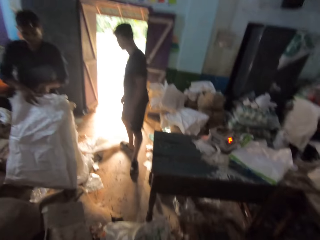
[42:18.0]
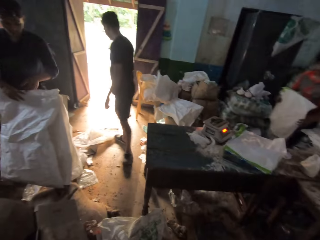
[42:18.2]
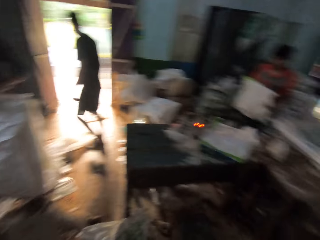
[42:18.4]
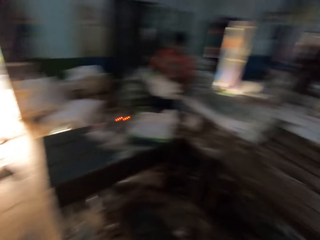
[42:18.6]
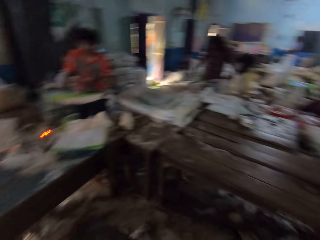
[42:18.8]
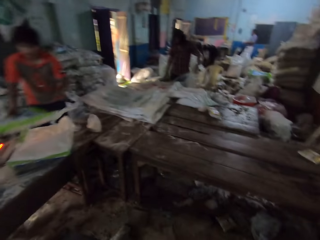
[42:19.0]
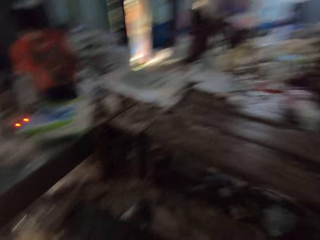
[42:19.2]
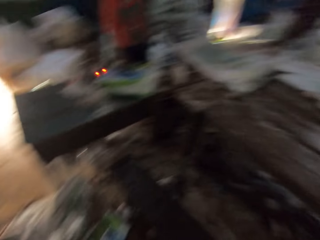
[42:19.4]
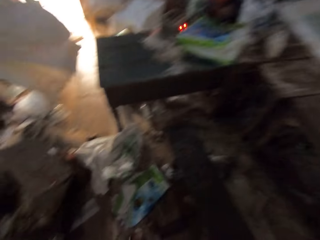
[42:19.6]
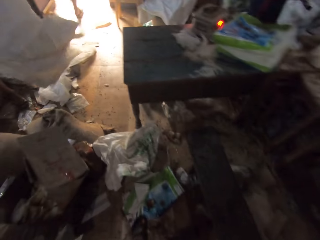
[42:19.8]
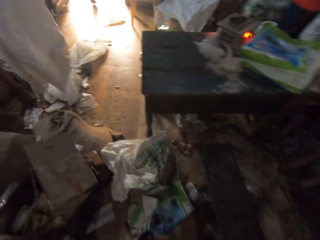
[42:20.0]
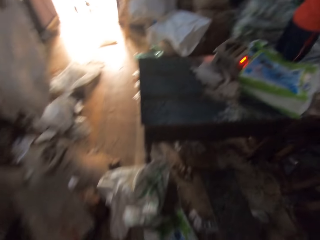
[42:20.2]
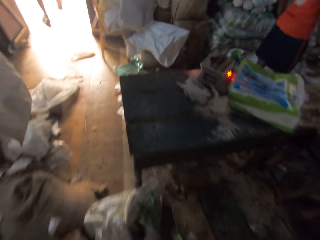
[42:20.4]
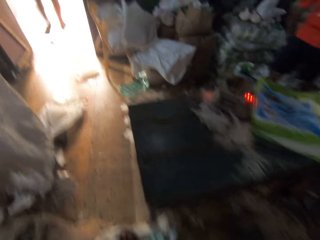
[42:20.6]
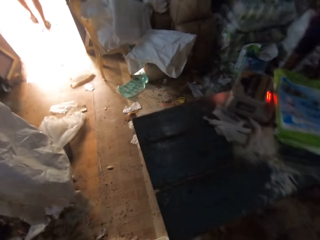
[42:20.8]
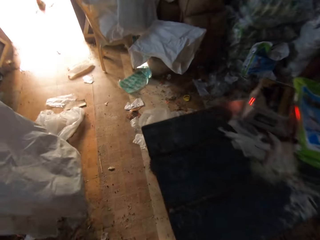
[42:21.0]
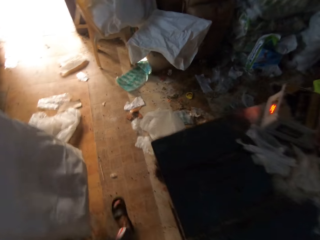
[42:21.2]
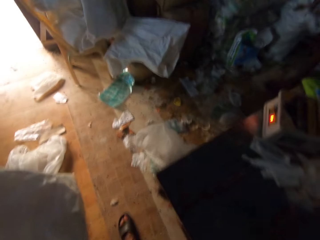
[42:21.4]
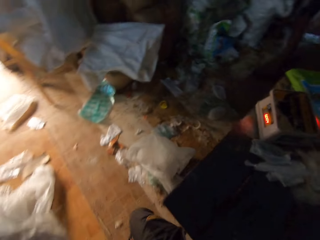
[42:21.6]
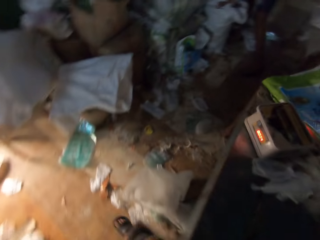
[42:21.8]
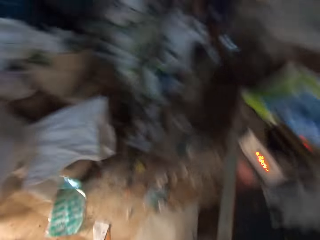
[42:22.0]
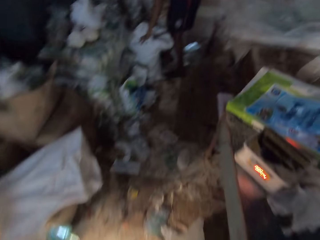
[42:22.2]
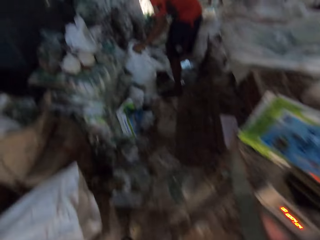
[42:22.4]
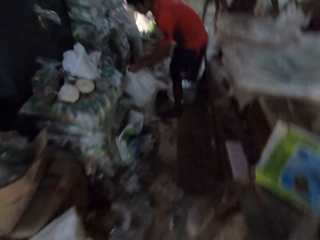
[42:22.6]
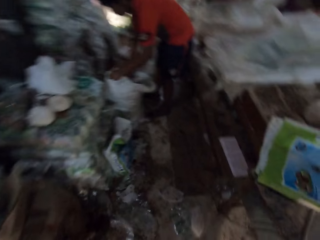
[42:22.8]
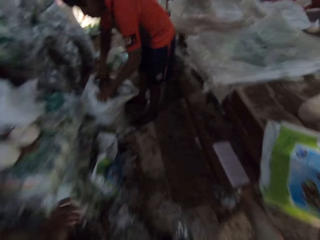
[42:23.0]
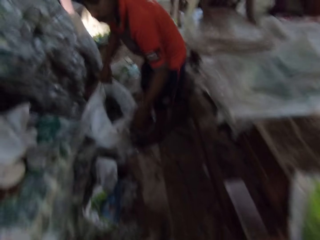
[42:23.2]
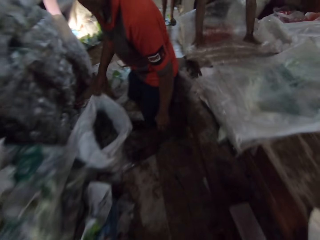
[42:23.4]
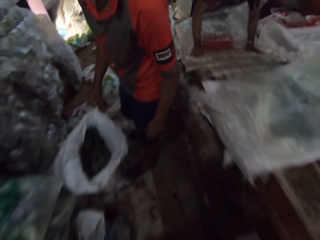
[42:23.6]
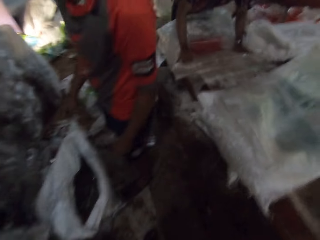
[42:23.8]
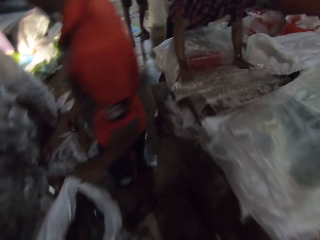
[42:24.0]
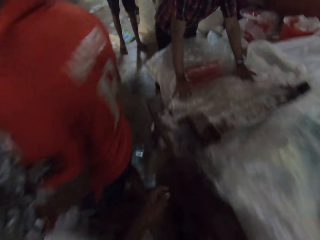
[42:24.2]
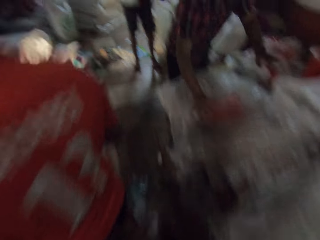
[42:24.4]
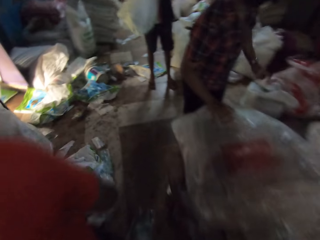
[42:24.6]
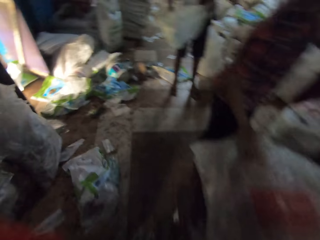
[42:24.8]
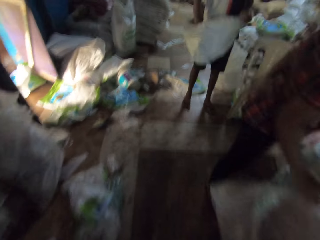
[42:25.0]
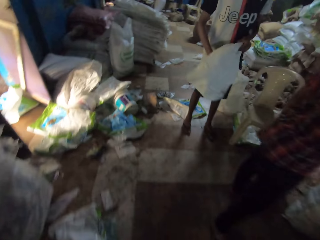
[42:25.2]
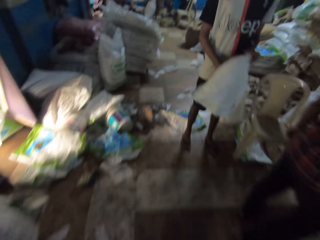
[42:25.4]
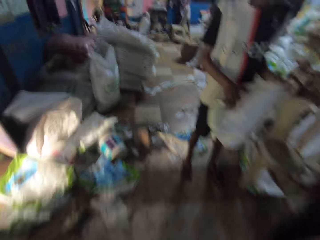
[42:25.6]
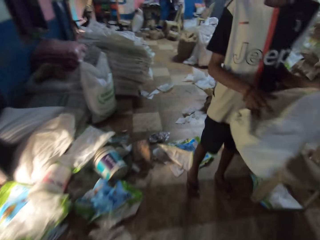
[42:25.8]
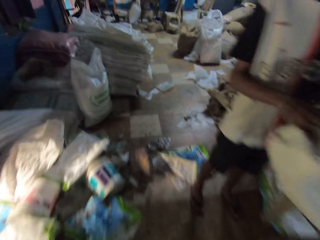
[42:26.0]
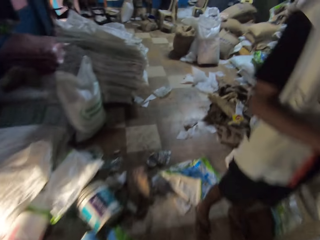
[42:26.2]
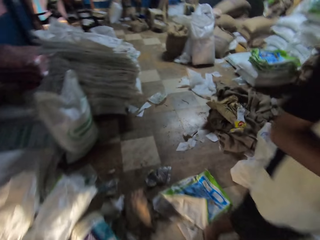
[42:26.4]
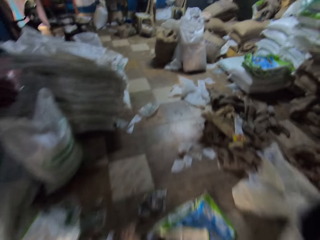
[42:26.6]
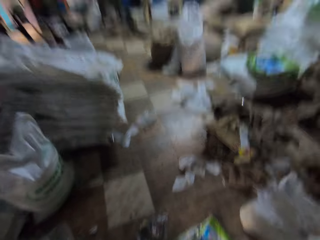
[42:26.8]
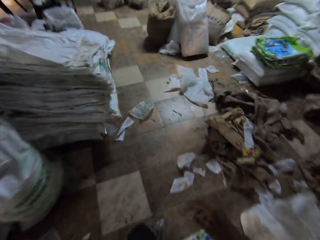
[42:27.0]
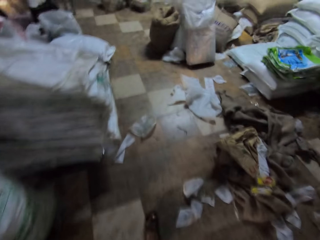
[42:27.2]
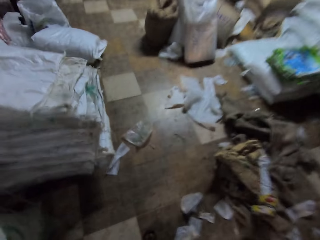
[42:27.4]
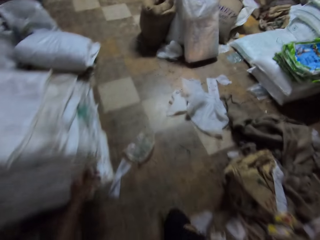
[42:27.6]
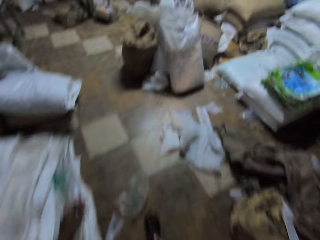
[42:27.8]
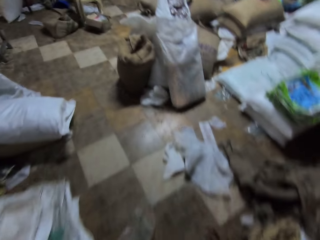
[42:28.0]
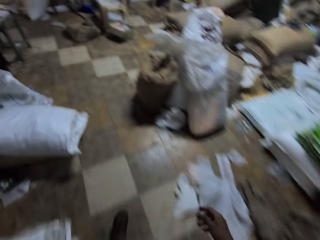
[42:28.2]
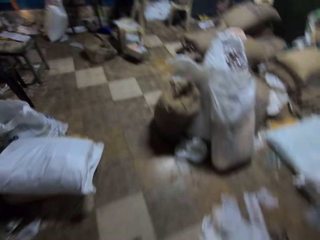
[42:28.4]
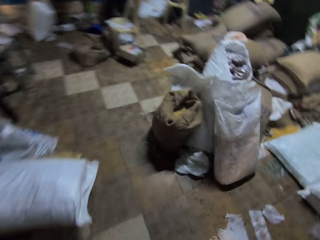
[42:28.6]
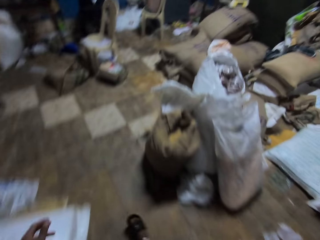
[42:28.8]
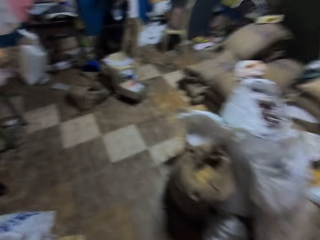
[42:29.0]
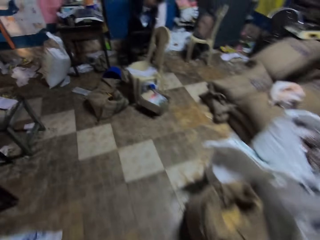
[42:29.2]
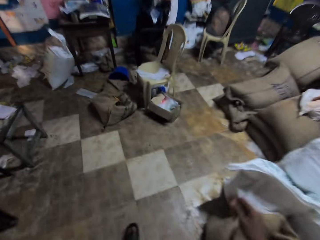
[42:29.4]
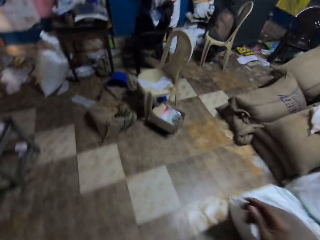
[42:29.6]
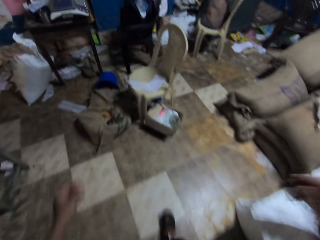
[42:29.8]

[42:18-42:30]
The man spreads a sack on the table with his hands. The camera wearer walks in the factory. The man sorts a sack on the floor with his hands. Another man holds a sack in his hands in the factory. The camera wearer converses with the group of people in the factory.

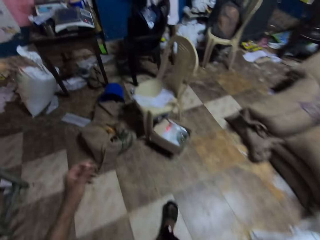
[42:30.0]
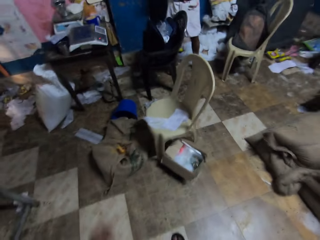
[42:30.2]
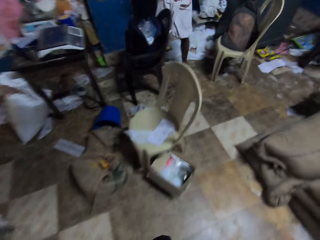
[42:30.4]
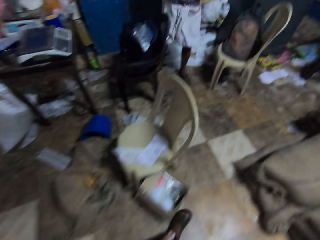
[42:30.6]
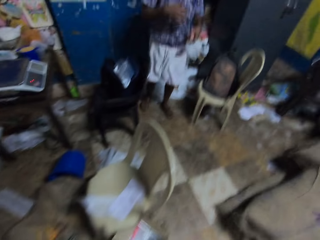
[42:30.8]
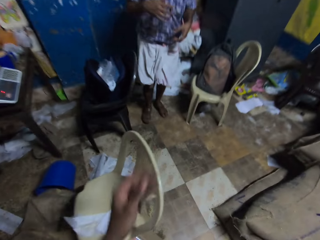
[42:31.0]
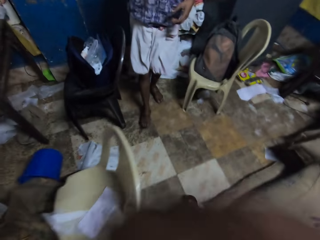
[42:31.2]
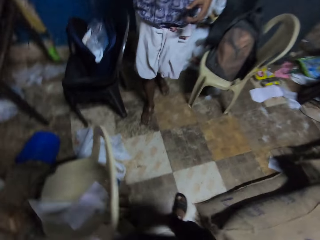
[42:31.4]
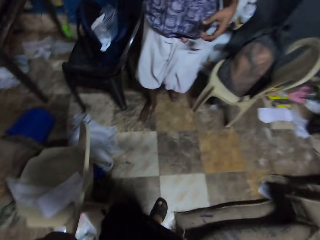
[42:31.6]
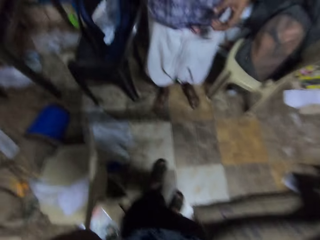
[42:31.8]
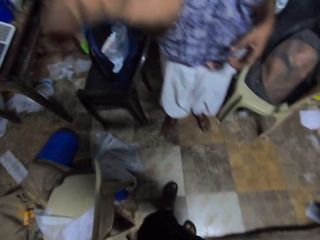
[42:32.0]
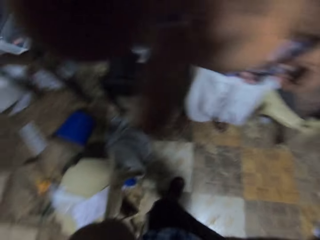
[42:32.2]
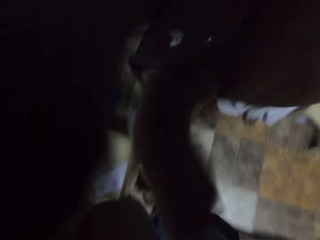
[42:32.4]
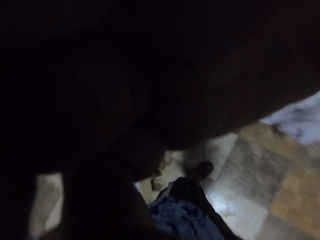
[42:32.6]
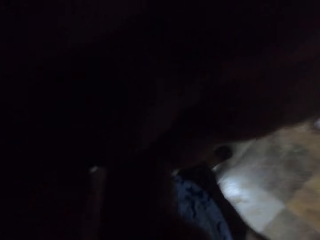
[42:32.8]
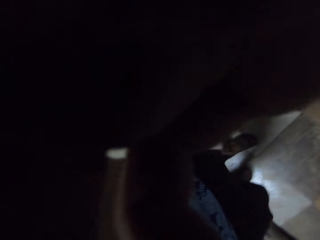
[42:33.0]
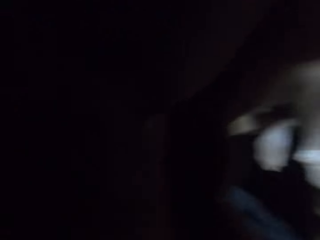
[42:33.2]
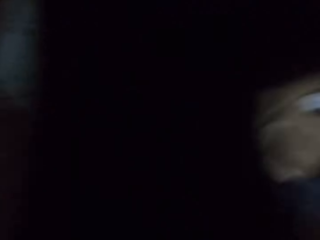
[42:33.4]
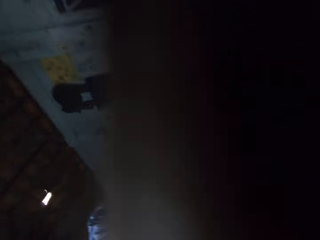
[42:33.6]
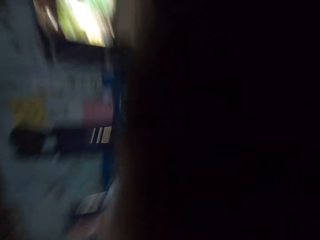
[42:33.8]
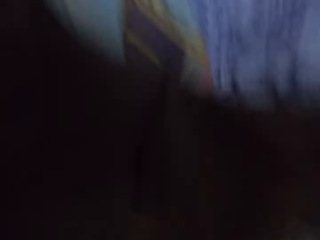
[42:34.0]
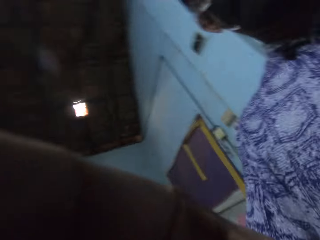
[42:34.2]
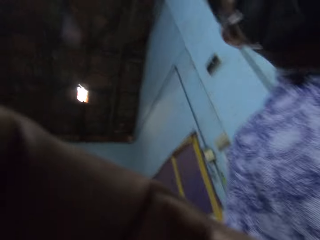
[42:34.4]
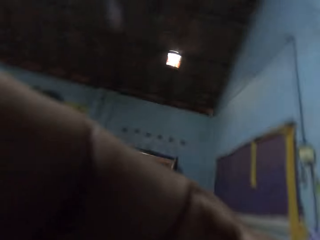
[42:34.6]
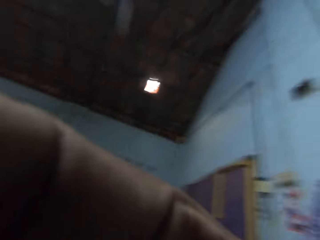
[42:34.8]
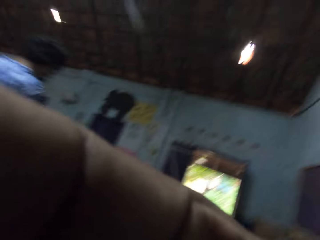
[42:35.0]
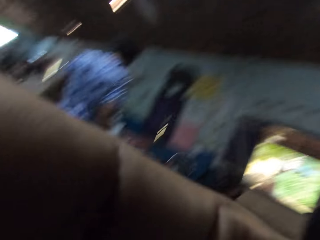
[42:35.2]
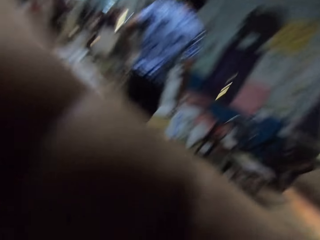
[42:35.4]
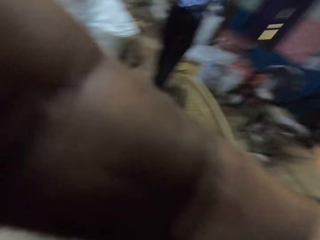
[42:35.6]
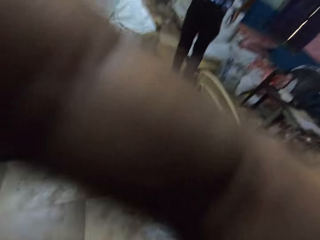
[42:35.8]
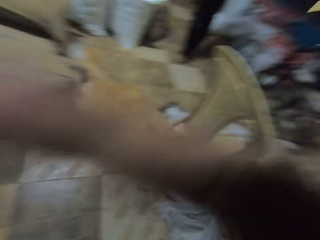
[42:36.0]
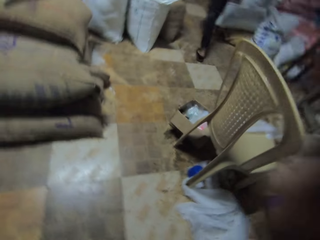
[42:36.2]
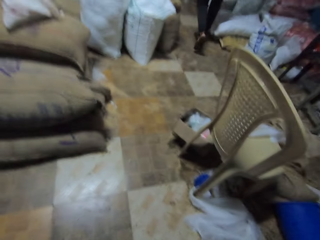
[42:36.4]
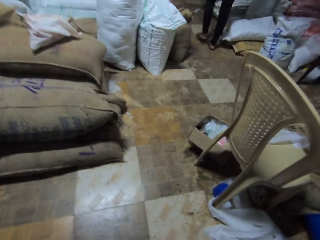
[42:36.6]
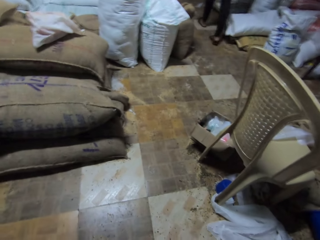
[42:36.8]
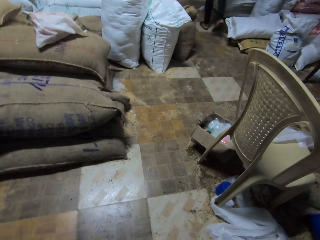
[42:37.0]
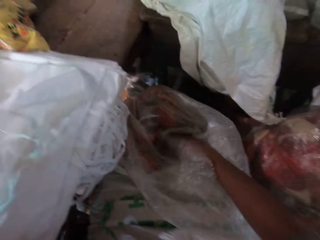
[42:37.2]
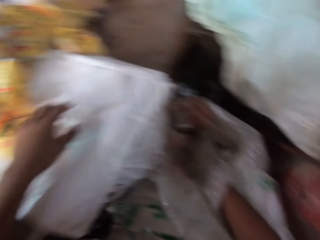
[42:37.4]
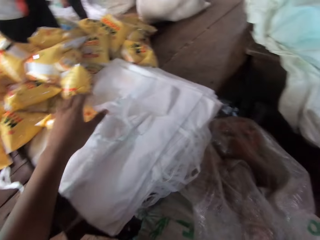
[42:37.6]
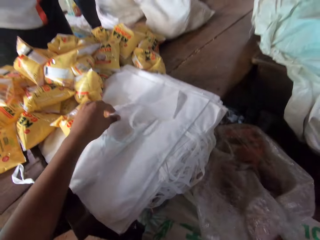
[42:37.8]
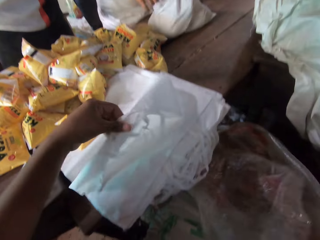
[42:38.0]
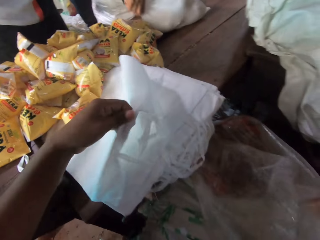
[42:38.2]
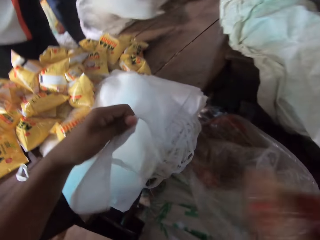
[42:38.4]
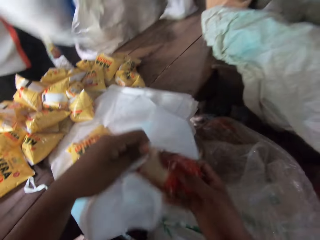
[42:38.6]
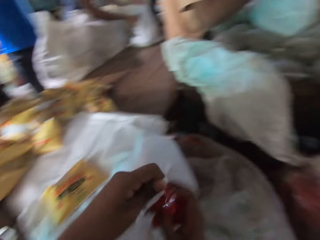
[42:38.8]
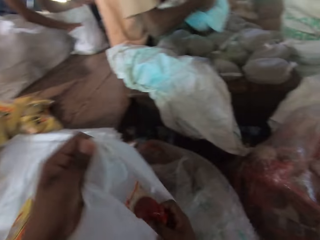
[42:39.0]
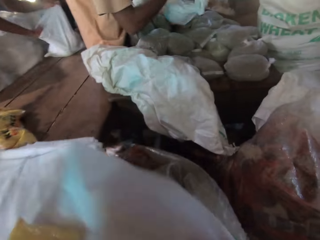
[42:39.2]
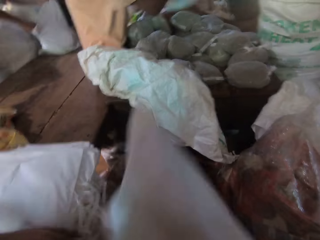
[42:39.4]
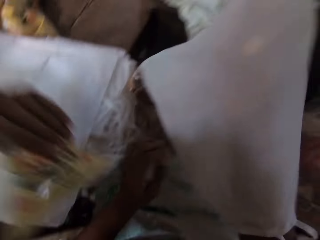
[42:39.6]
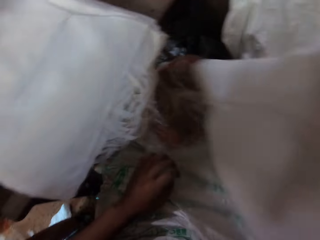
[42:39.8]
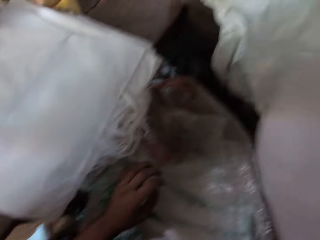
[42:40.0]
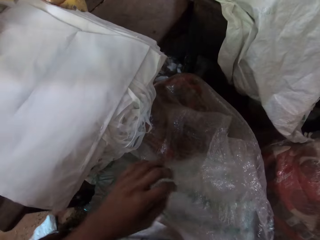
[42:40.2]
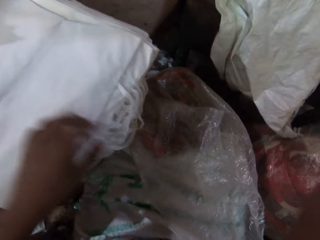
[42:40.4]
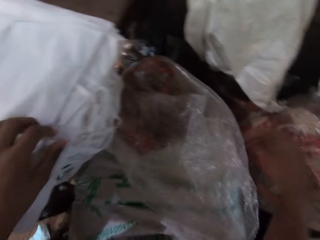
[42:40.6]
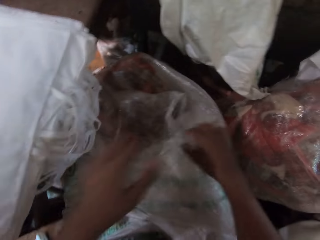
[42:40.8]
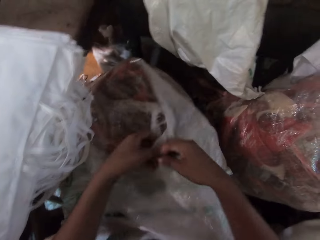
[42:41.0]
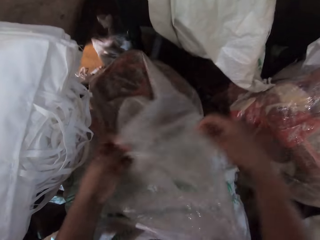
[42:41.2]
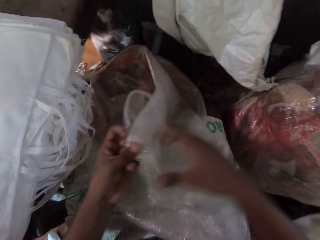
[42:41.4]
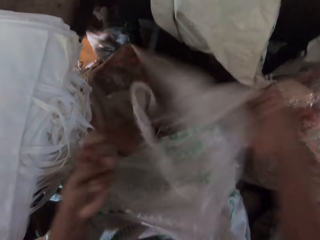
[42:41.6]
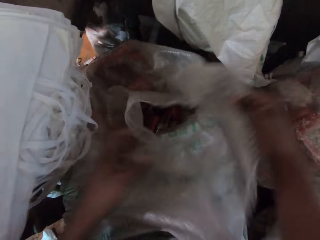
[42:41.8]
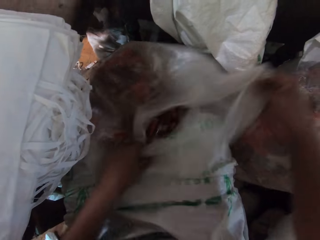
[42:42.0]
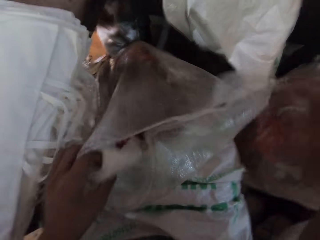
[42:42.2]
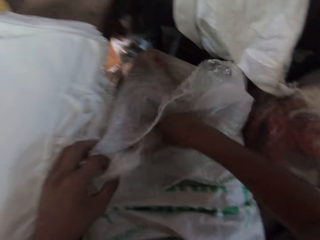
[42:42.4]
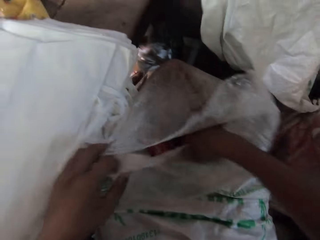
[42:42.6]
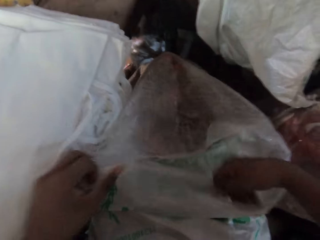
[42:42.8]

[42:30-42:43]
The camera wearer adjusts the camera. He walks towards a man. He touches his face with his hands. He packs the items from the plastic bag in the white bags. He picks a food item from a sack on the floor with his right hand. He holds a packing bag on the table with his left hand. He drops the food item with his right hand into the packing bag in his left hand. He opens the sack with both hands.
